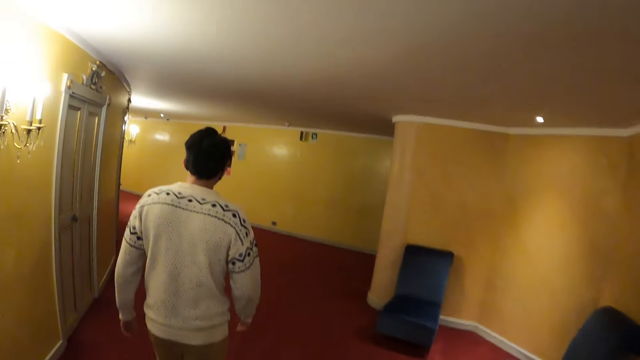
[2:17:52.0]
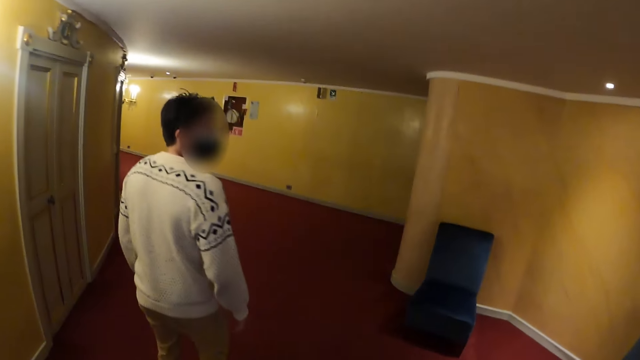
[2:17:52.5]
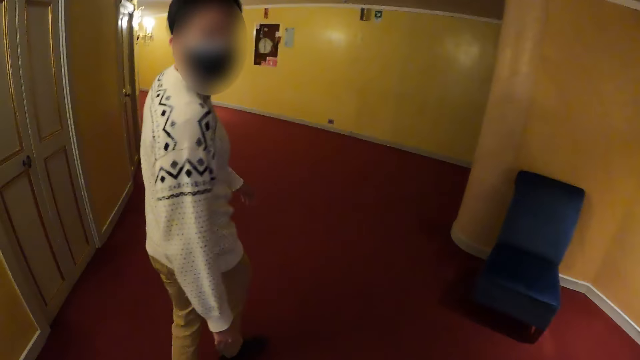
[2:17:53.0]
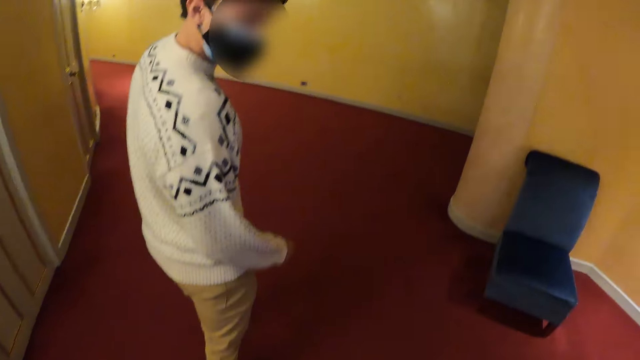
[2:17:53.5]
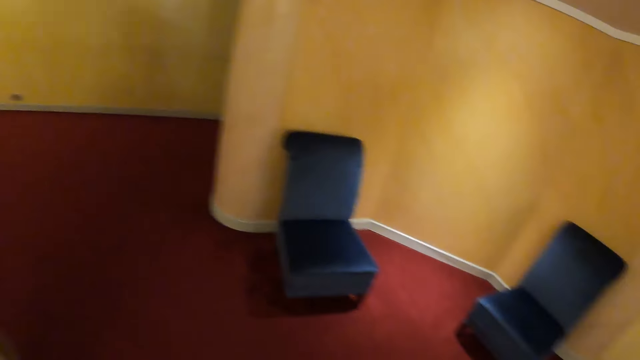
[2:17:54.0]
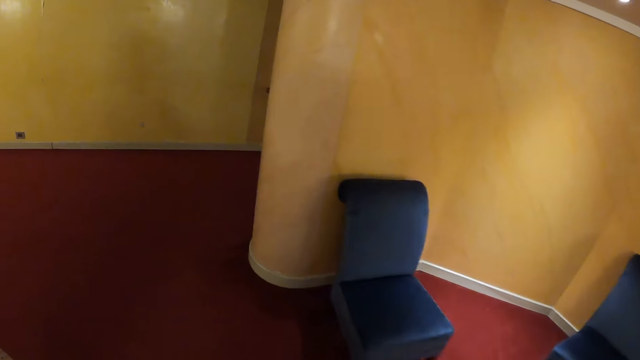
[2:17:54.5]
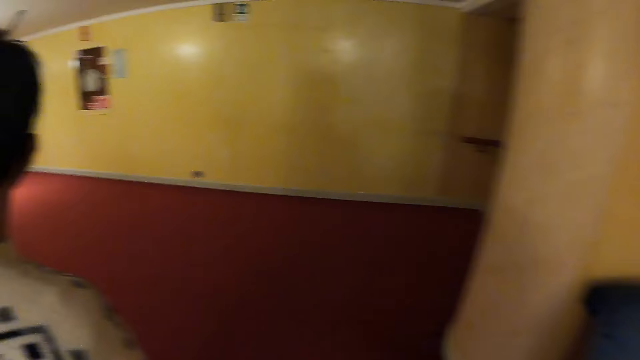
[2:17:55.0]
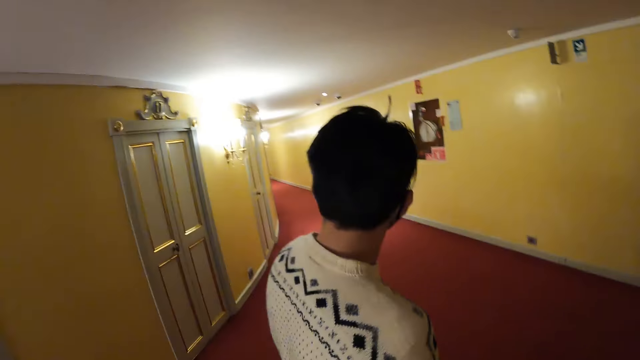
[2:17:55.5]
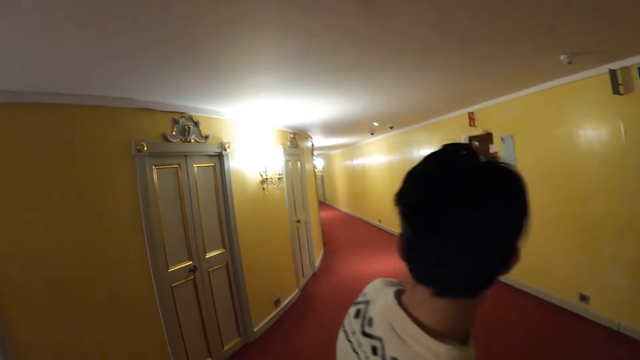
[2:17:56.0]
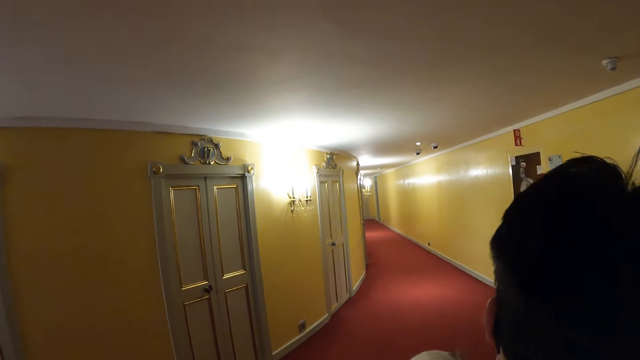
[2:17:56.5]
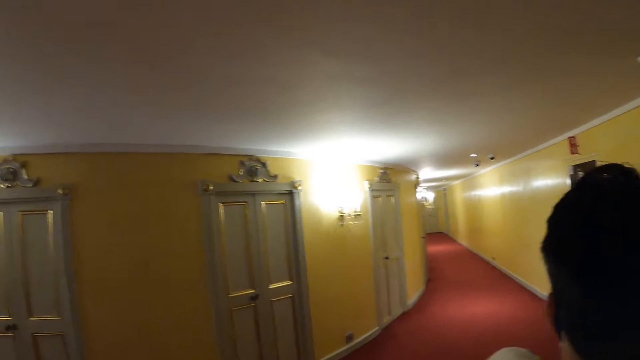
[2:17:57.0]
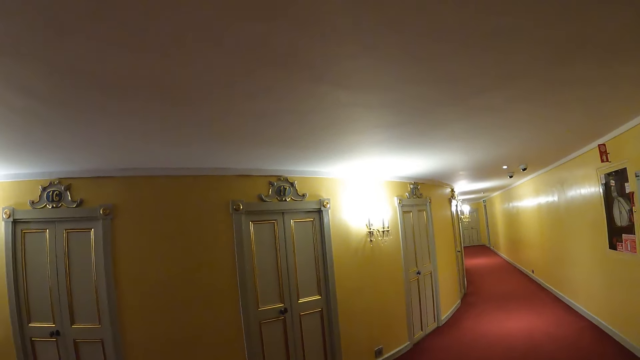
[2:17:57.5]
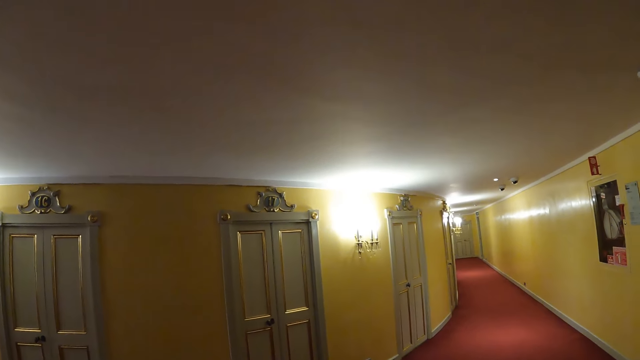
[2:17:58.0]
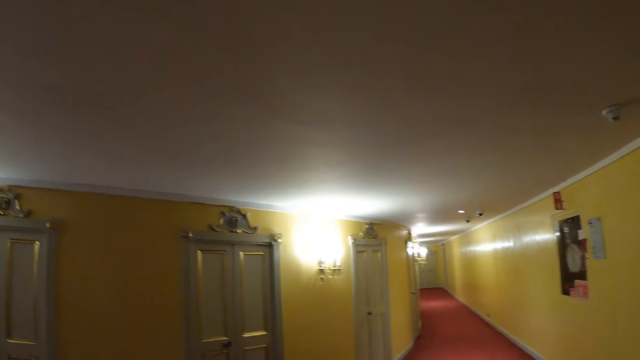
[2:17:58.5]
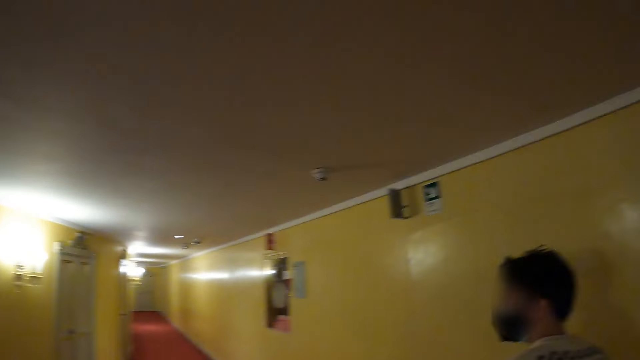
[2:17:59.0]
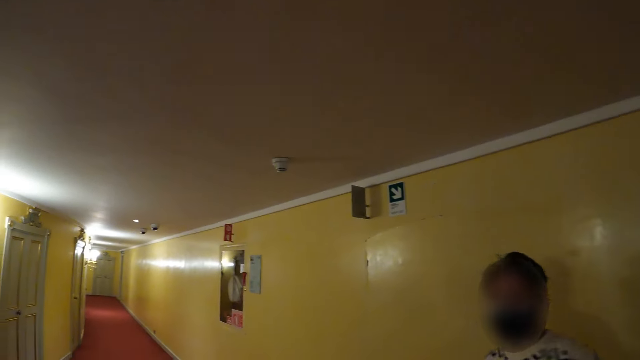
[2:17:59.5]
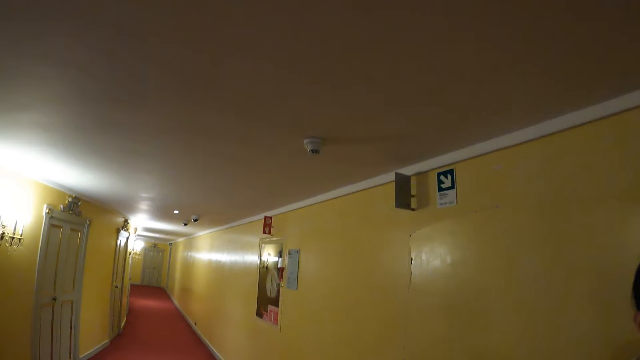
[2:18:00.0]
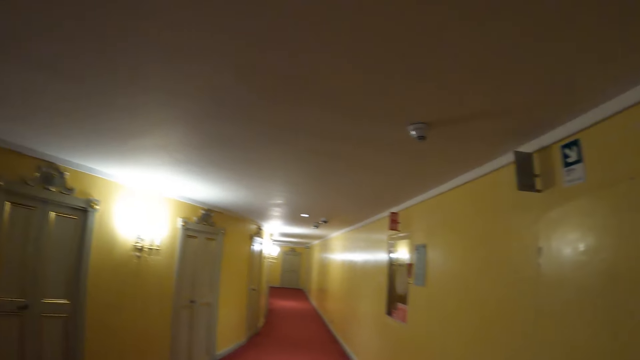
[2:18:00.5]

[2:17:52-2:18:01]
The camera wearer looks down. They walk in the auditorium. They walk down the stairs. They stop walking.

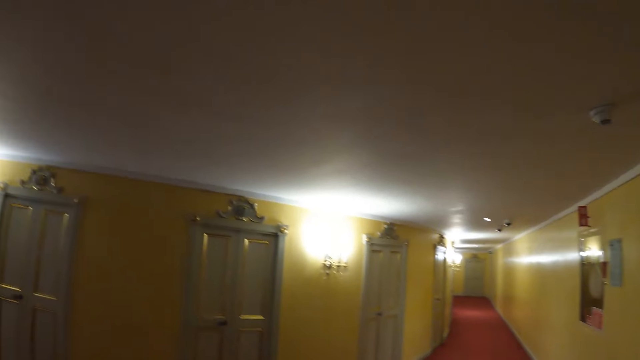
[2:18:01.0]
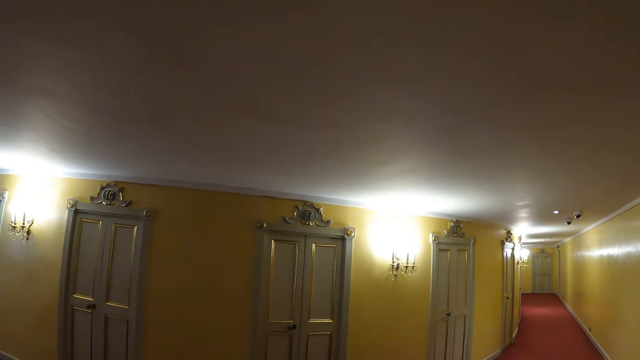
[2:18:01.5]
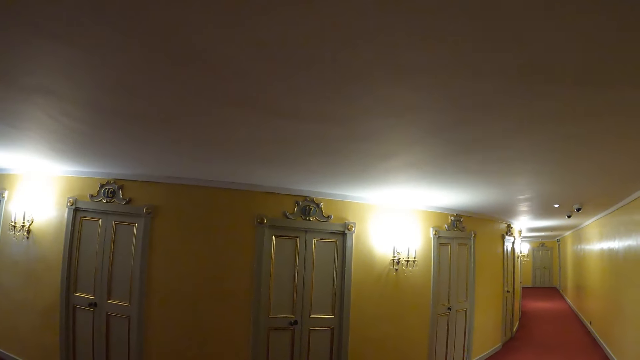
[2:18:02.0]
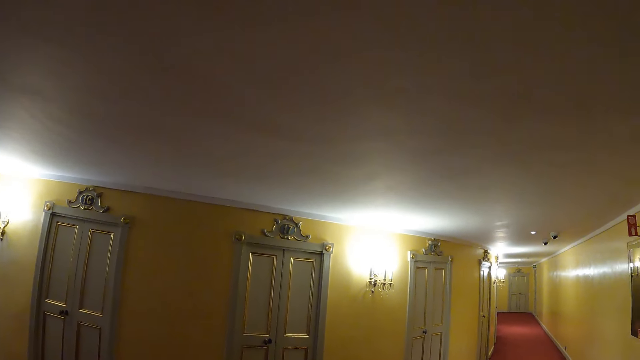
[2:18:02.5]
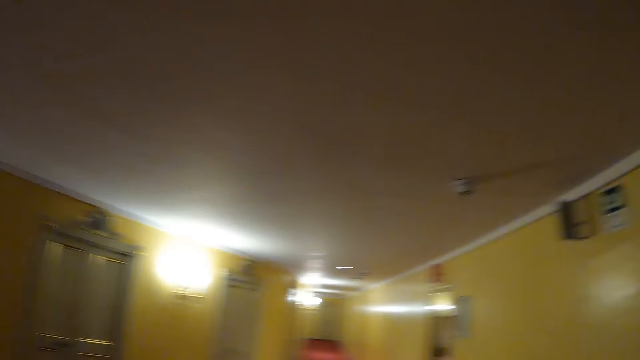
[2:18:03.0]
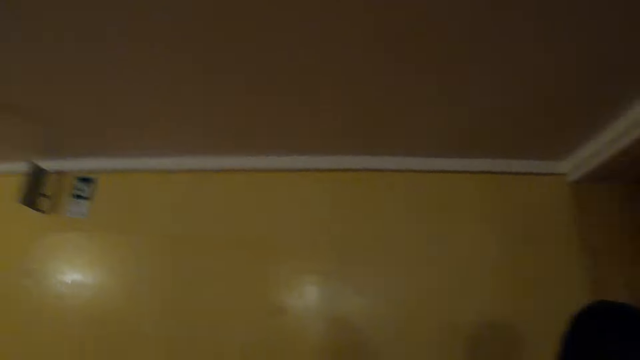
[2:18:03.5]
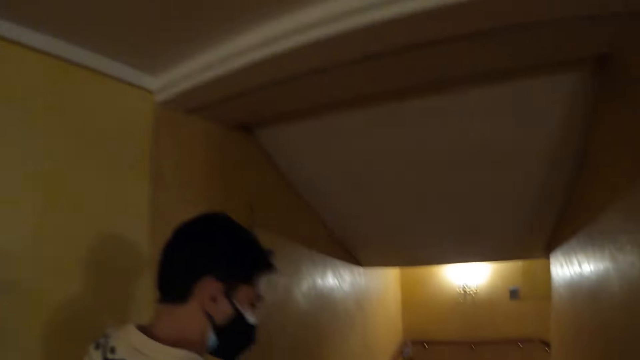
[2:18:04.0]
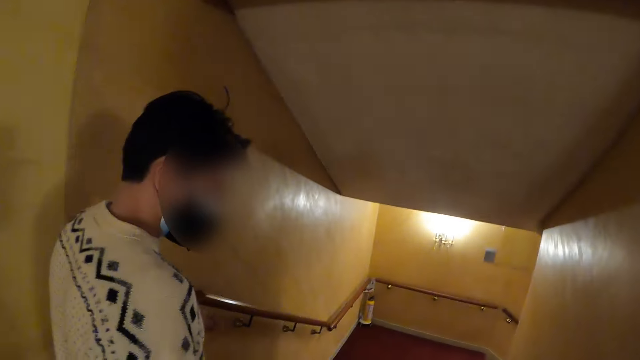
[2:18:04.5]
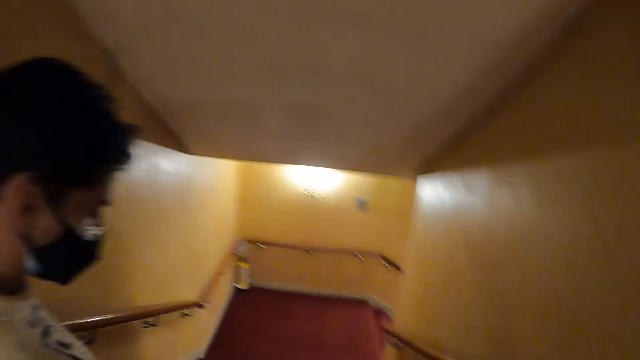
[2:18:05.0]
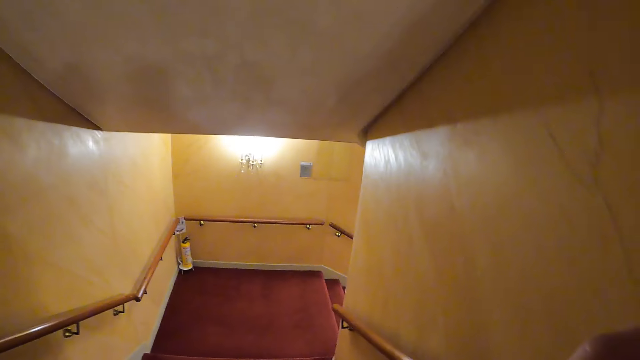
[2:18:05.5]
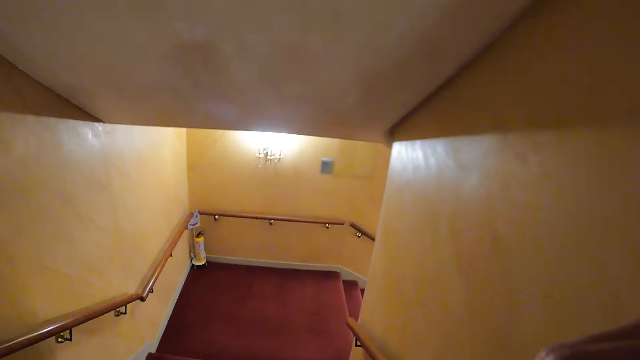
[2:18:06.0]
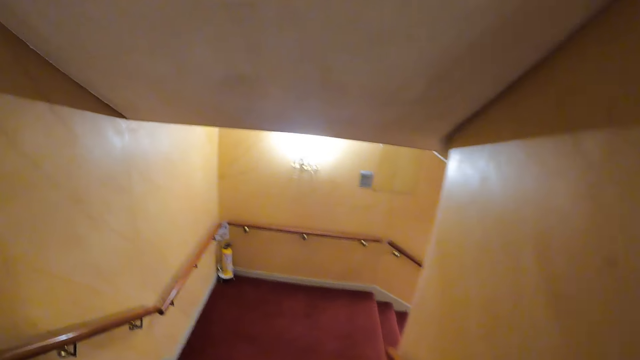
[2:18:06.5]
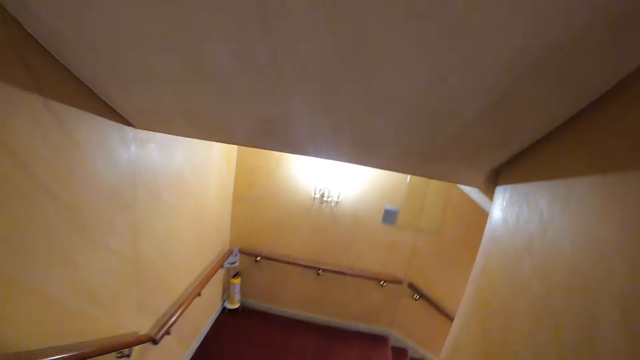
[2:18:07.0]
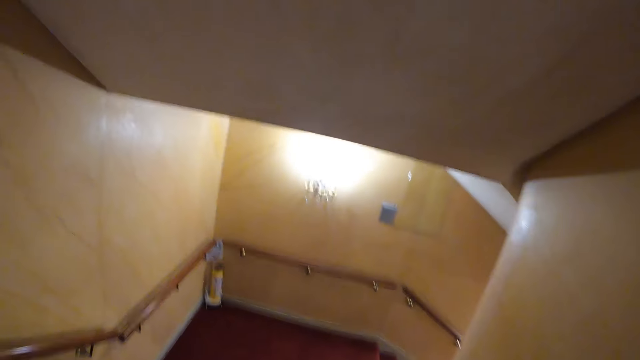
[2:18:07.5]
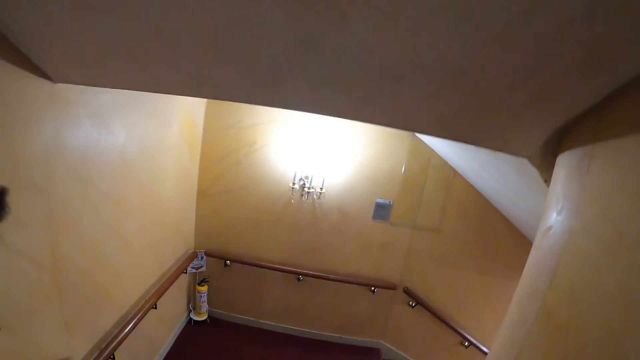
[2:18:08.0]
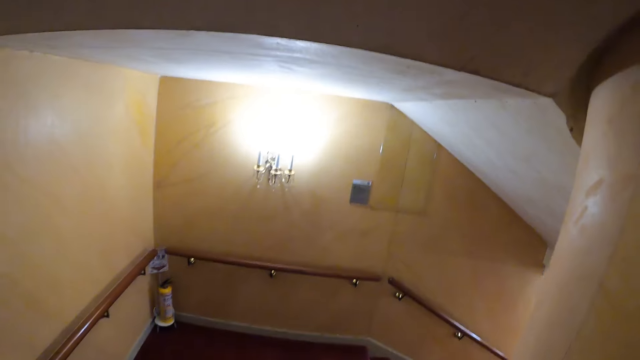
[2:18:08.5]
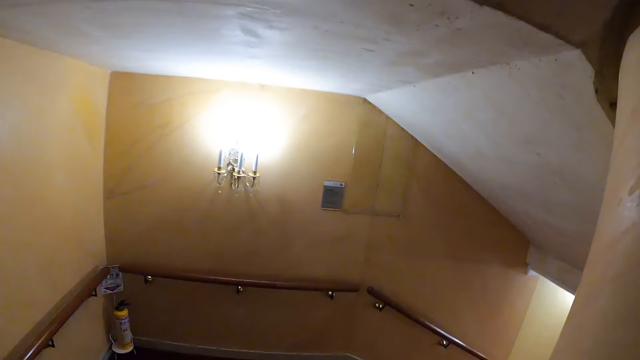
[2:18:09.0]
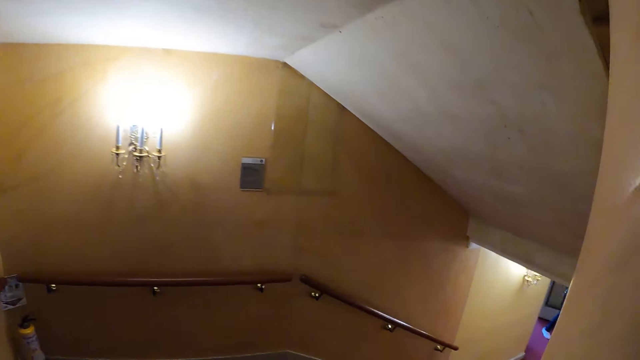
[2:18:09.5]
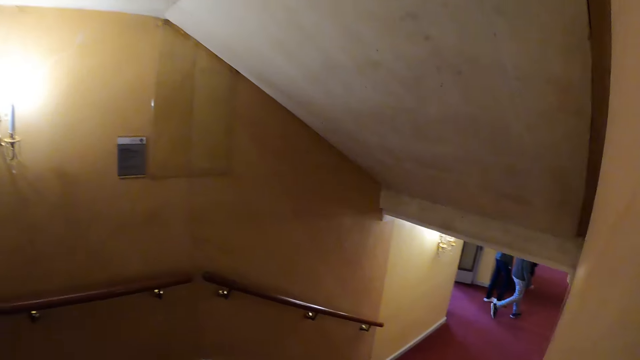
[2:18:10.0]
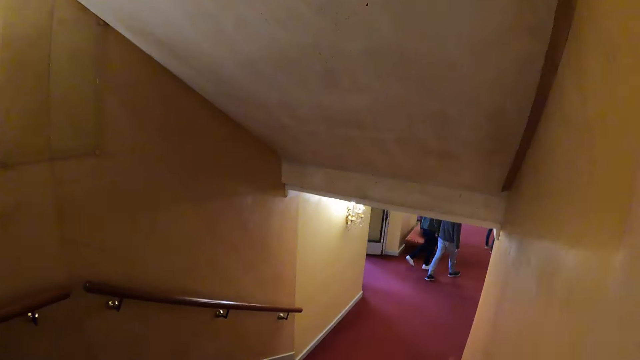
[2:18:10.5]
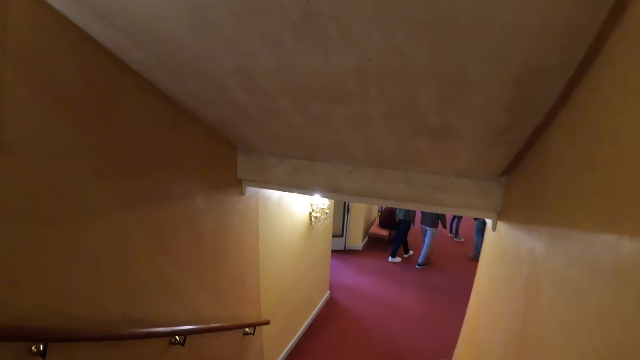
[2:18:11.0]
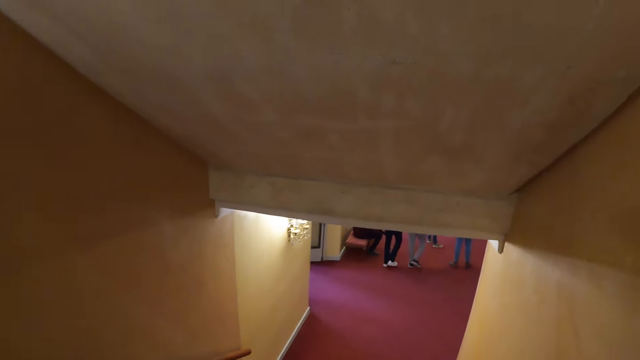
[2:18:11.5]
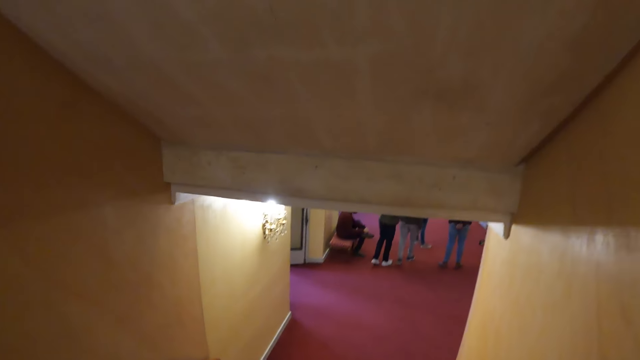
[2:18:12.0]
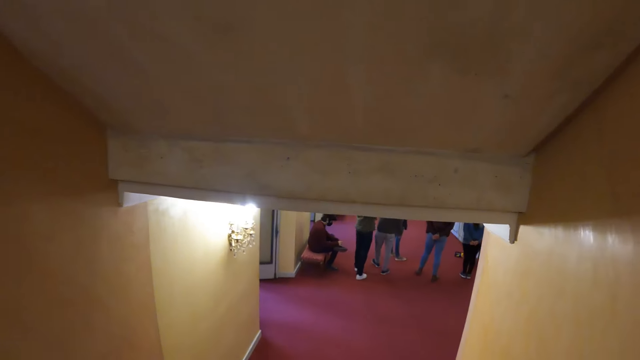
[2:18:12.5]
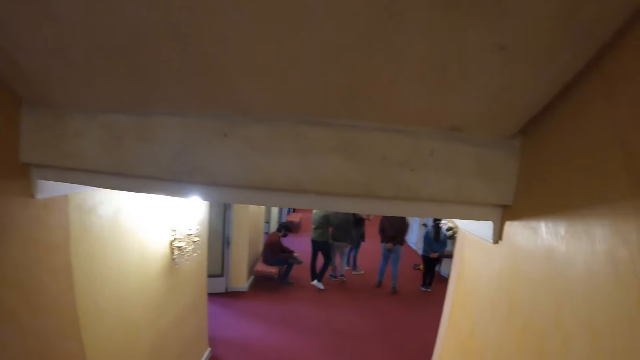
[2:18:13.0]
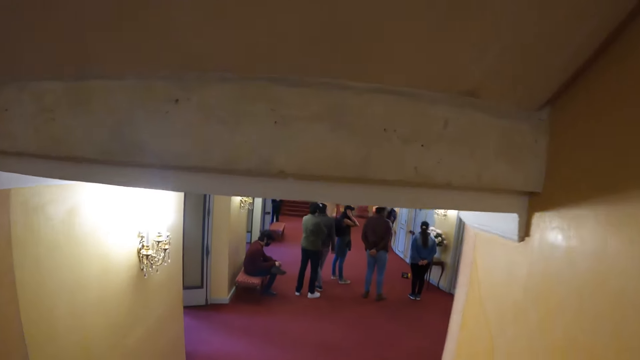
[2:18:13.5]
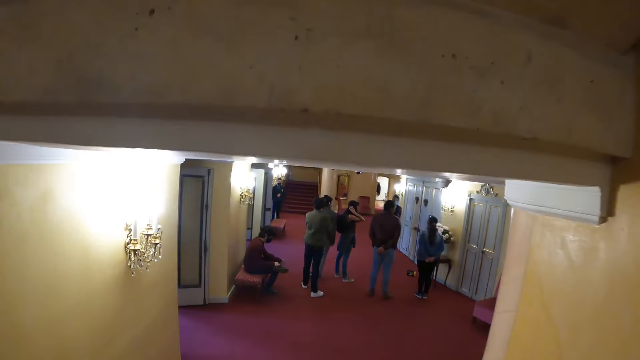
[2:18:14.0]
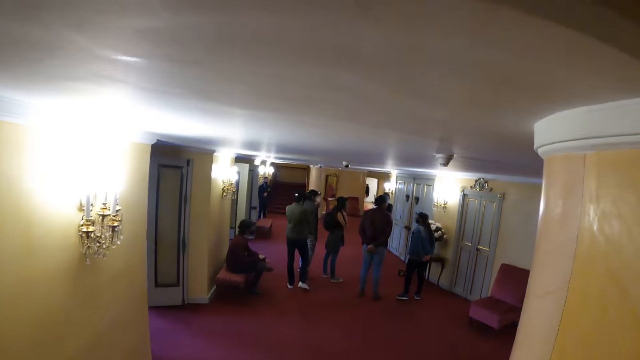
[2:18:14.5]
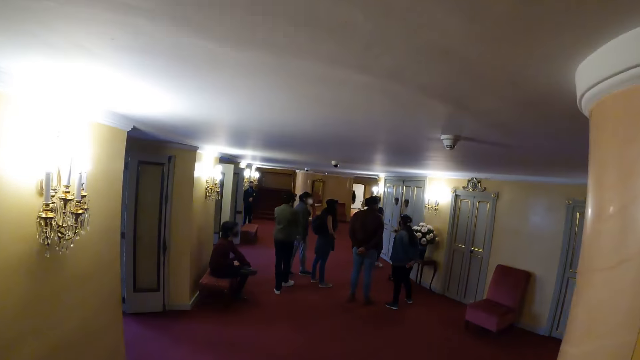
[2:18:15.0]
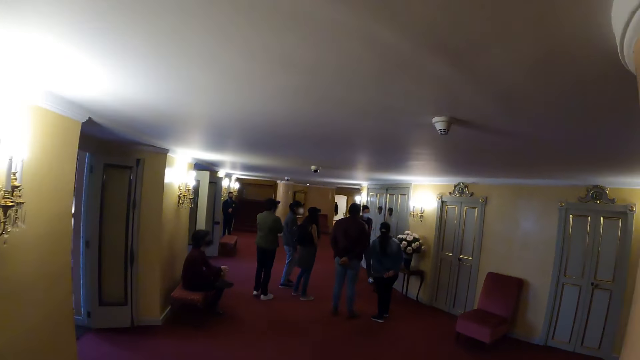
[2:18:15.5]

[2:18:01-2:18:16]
The camera wearer looks around. The camera wearer and a person walk down the stairs. The camera wearer walks down the stairs.
